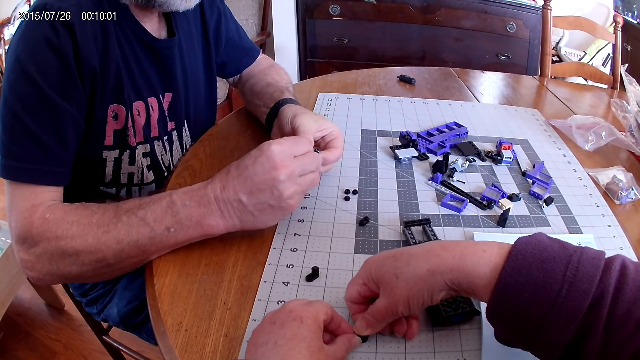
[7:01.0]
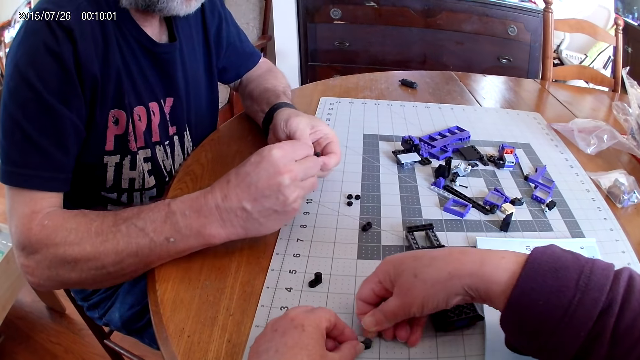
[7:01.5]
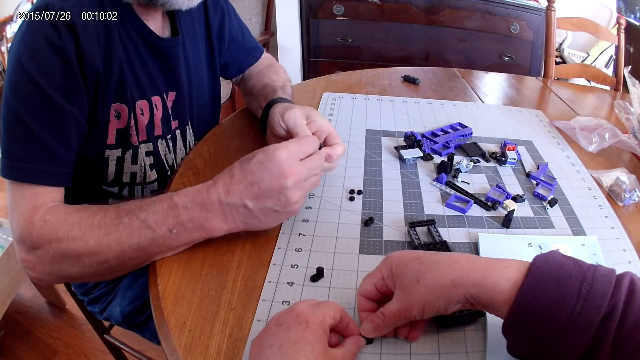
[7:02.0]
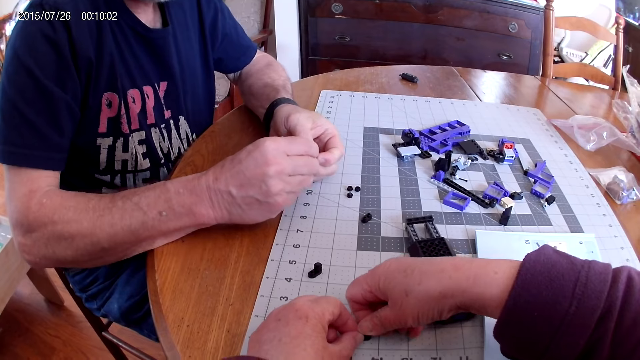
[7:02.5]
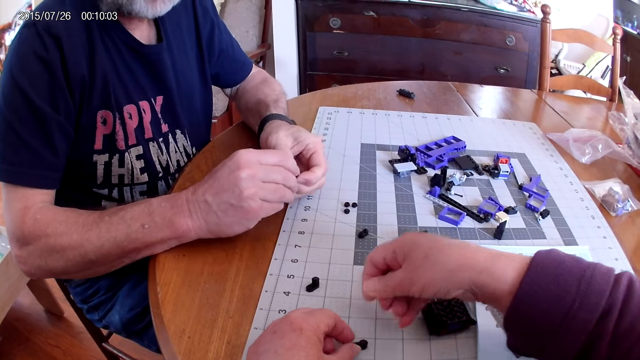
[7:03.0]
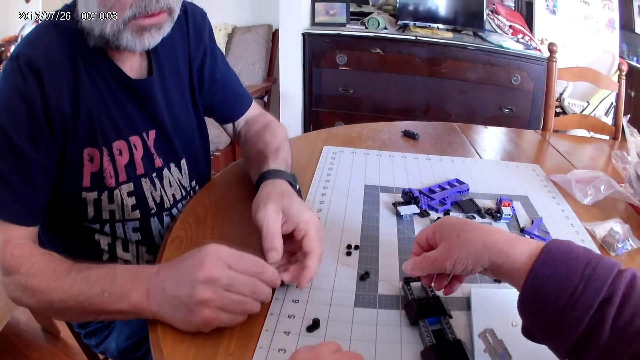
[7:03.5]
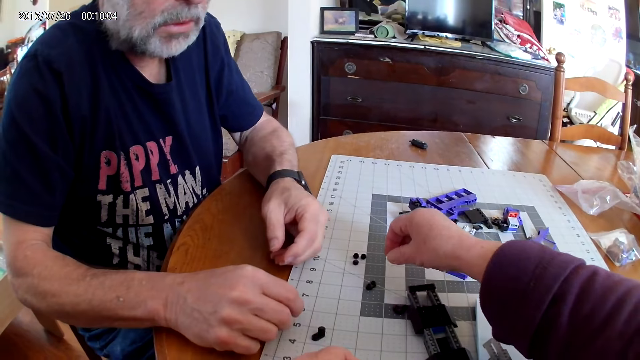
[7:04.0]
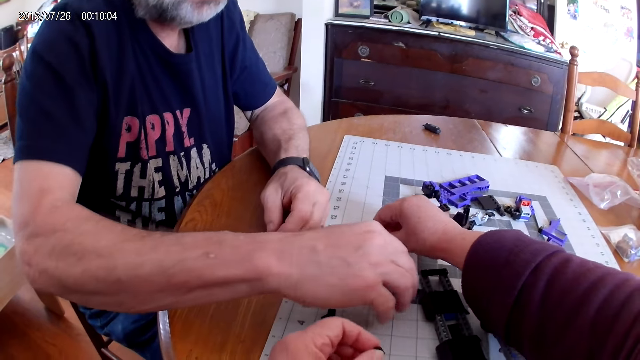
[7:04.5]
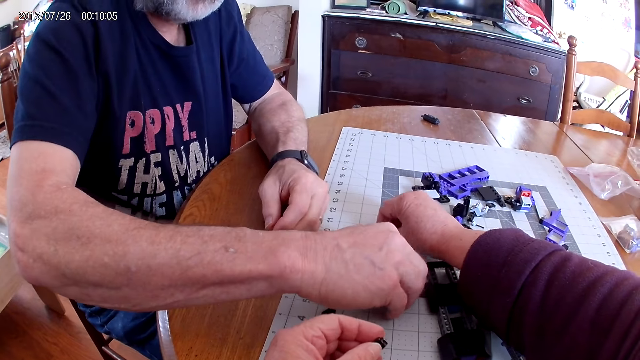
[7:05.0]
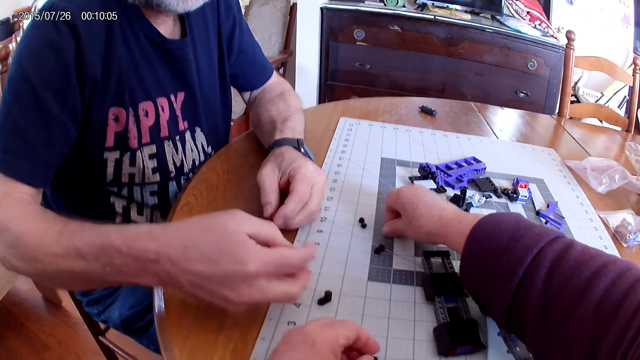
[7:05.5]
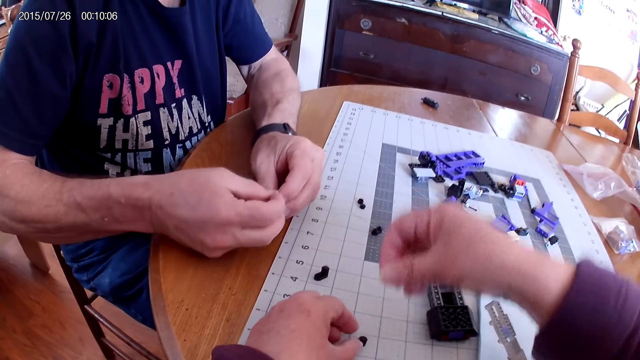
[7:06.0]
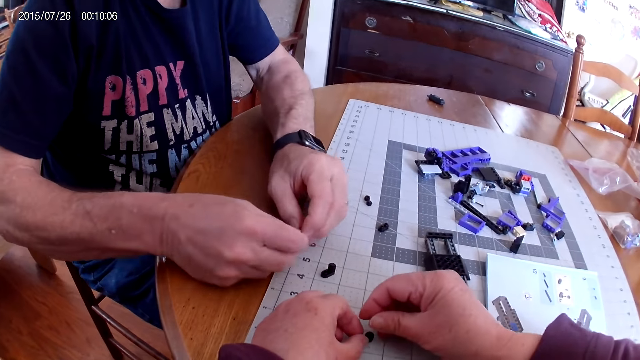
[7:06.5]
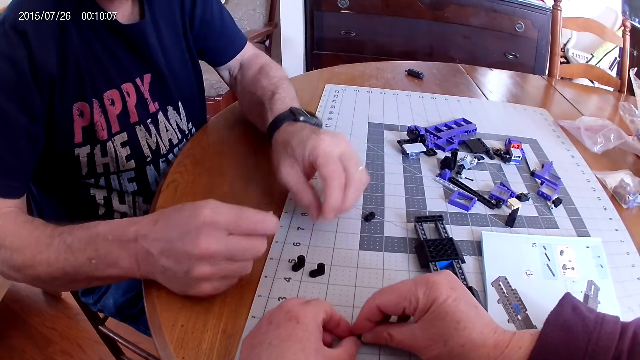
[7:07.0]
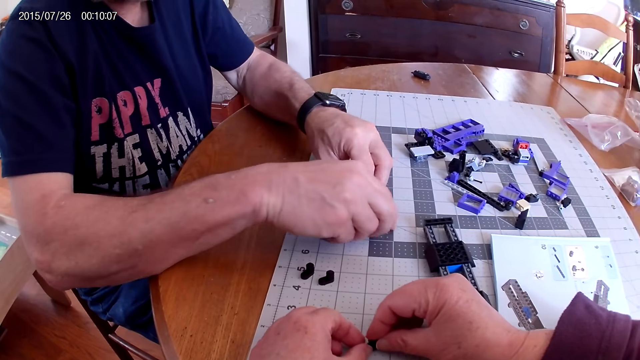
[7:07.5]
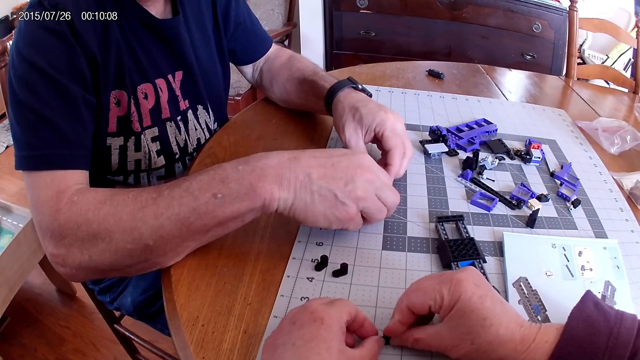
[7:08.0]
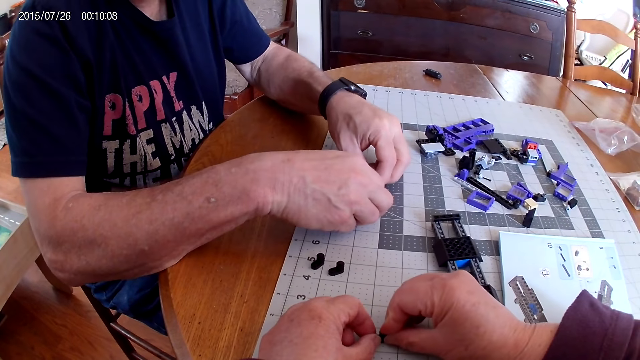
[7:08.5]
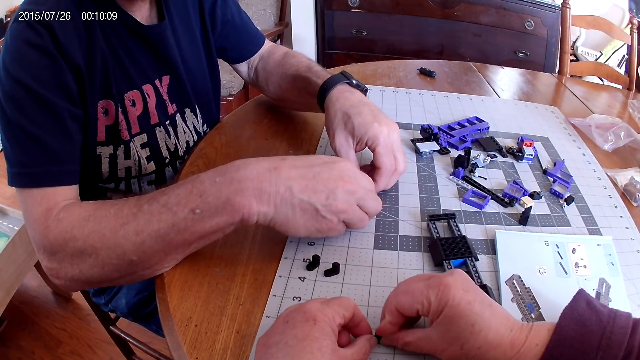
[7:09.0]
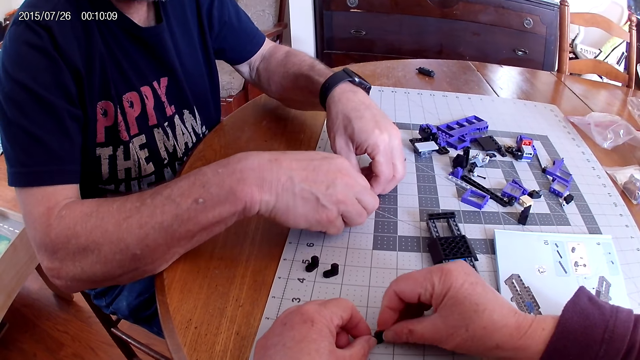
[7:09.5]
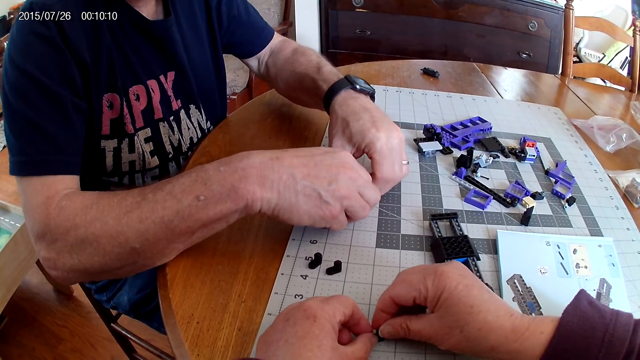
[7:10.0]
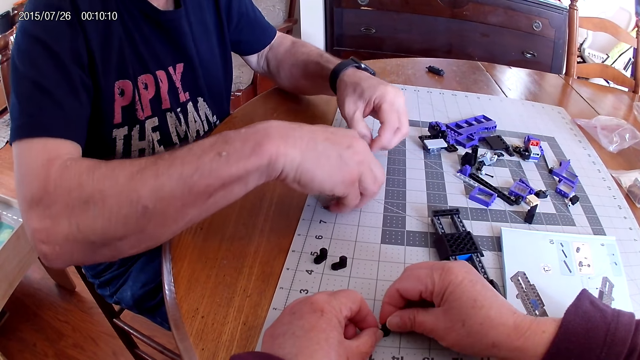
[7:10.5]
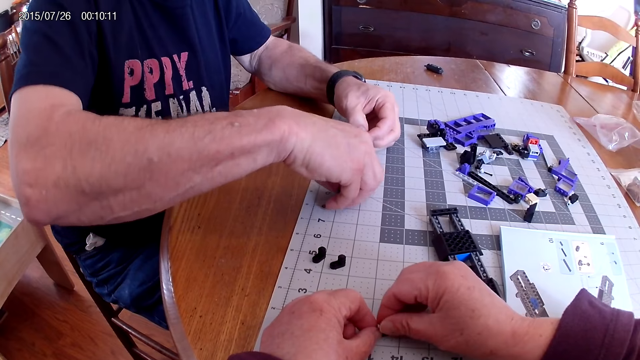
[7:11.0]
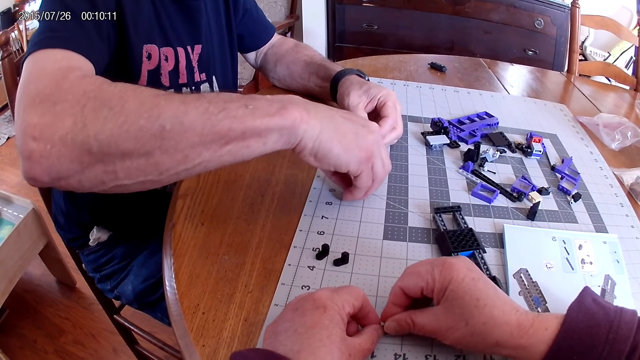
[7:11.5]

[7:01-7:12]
The camera wearer places the plastic pieces on the table. They fix the plastic pieces. A man fixes the plastic pieces.

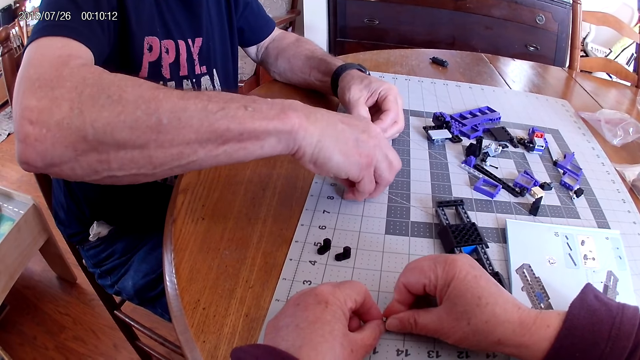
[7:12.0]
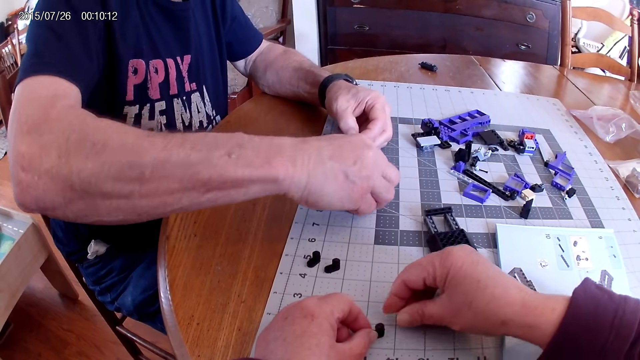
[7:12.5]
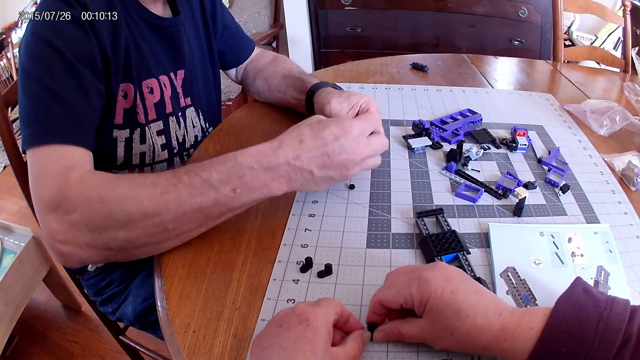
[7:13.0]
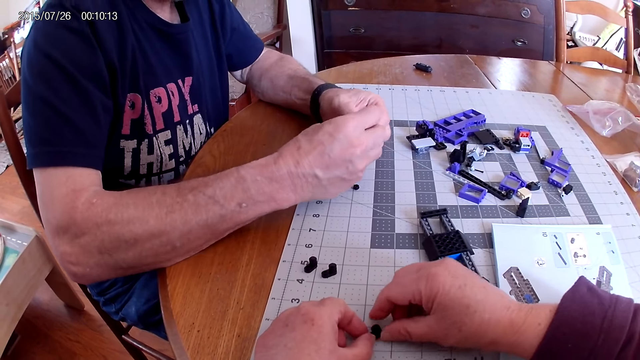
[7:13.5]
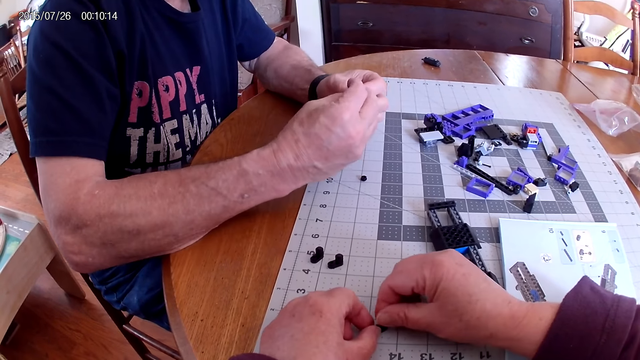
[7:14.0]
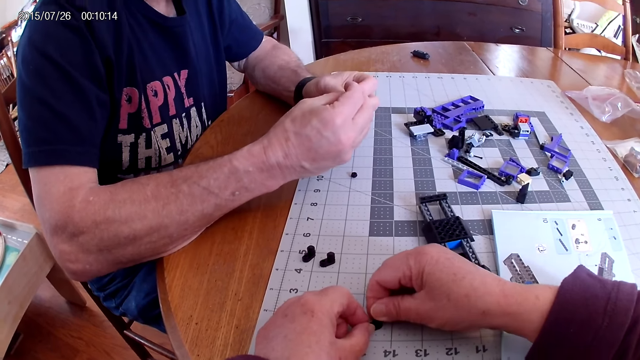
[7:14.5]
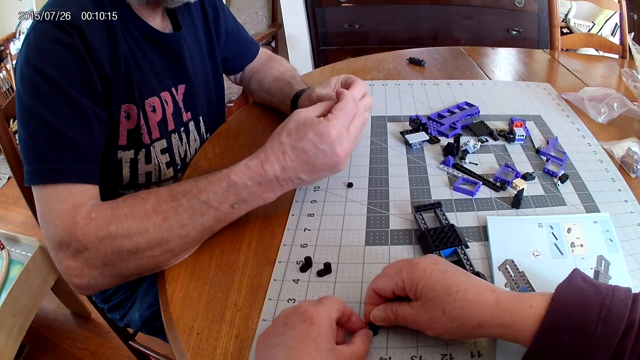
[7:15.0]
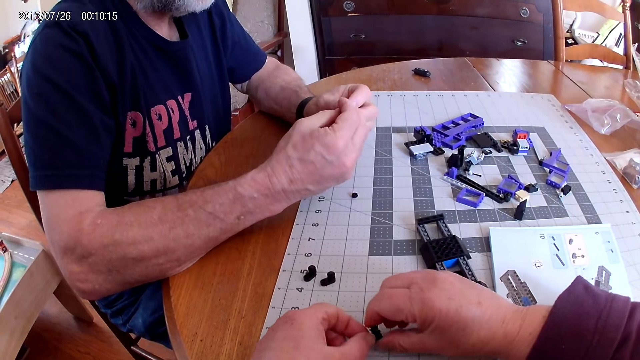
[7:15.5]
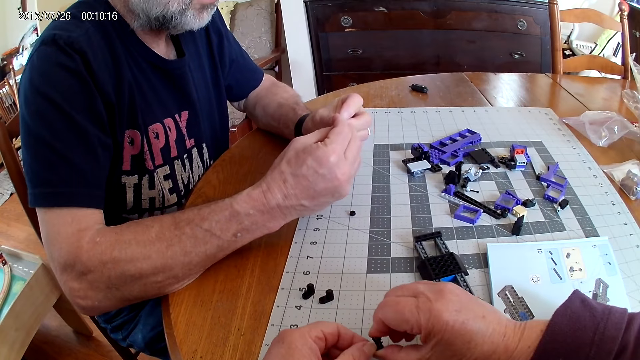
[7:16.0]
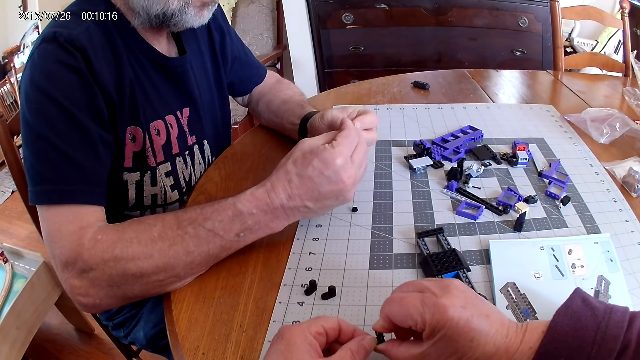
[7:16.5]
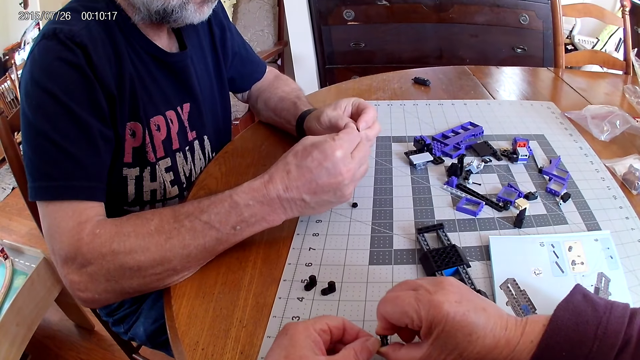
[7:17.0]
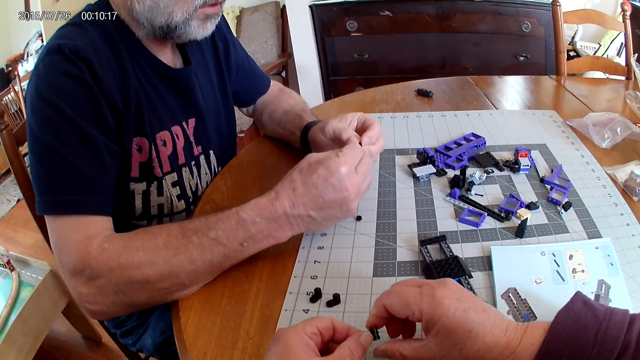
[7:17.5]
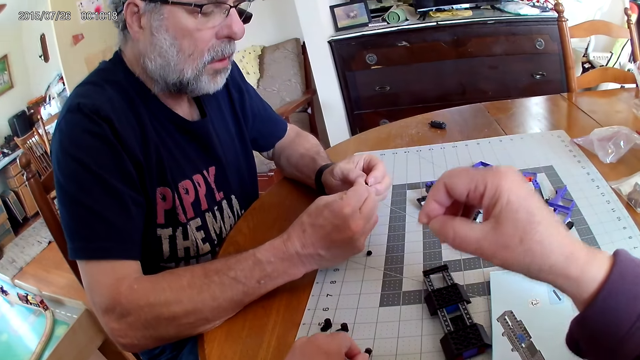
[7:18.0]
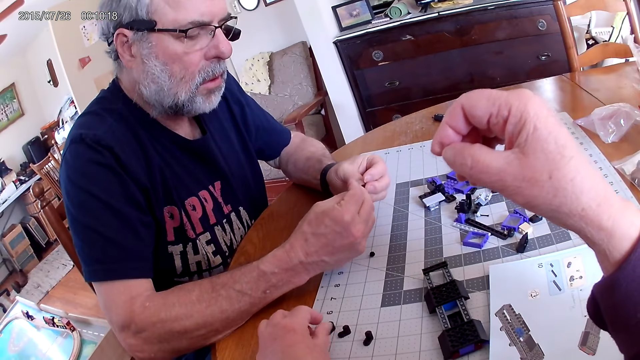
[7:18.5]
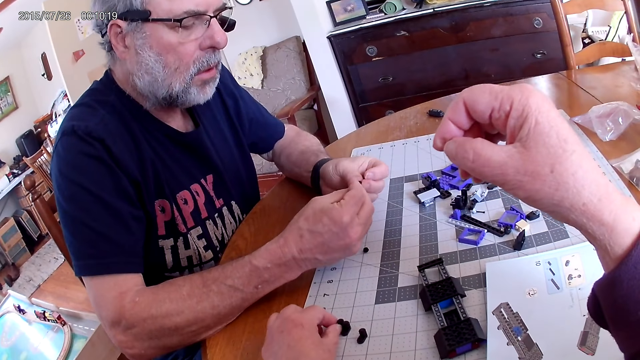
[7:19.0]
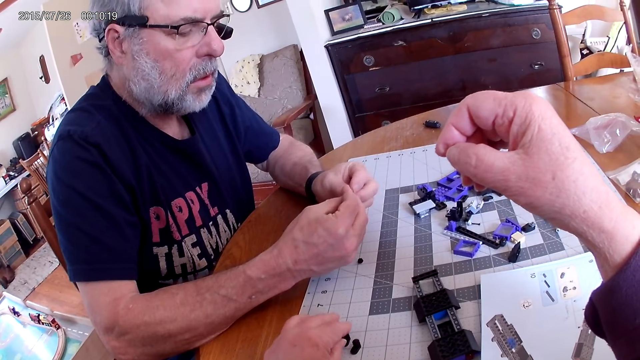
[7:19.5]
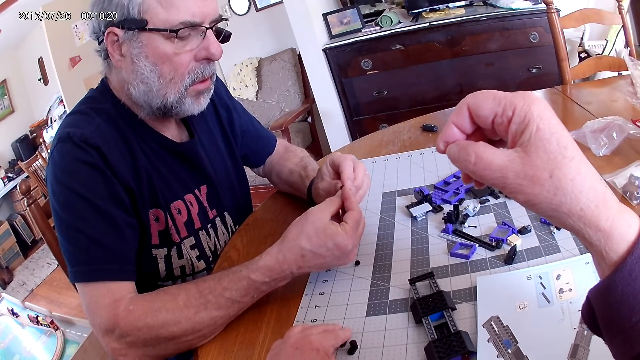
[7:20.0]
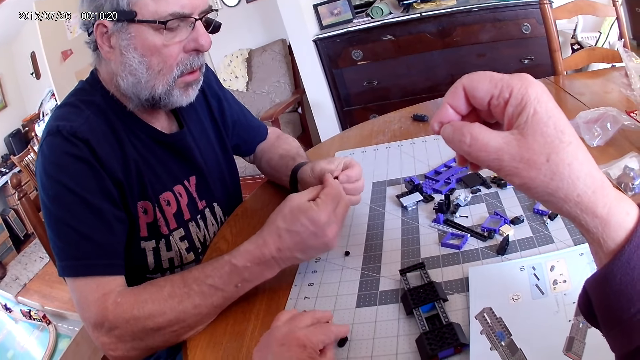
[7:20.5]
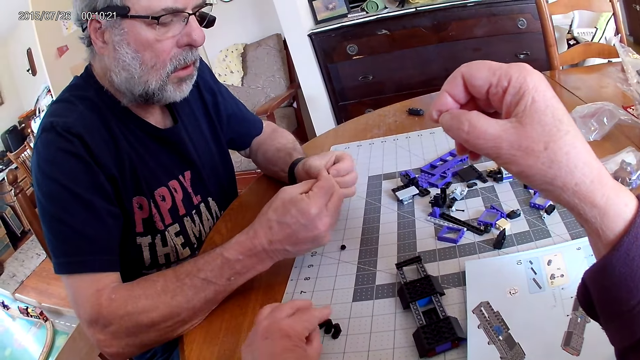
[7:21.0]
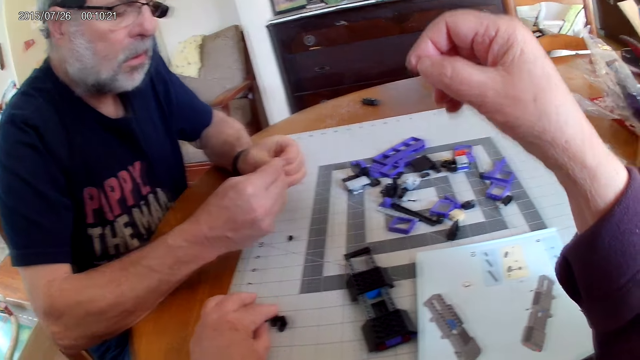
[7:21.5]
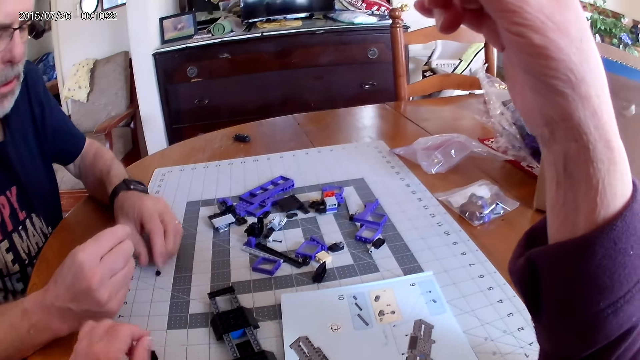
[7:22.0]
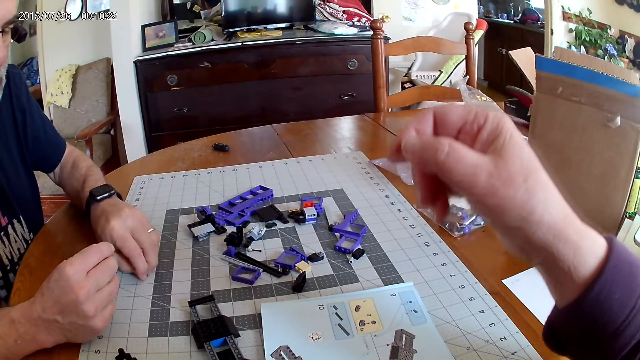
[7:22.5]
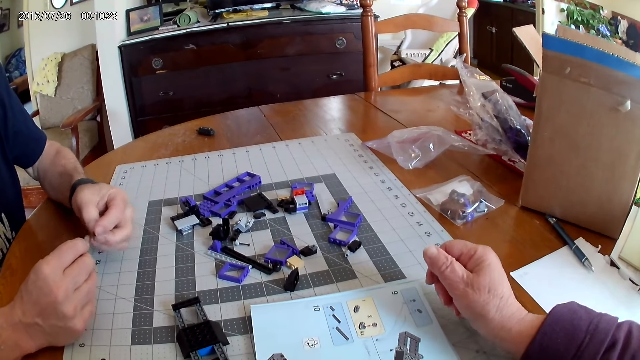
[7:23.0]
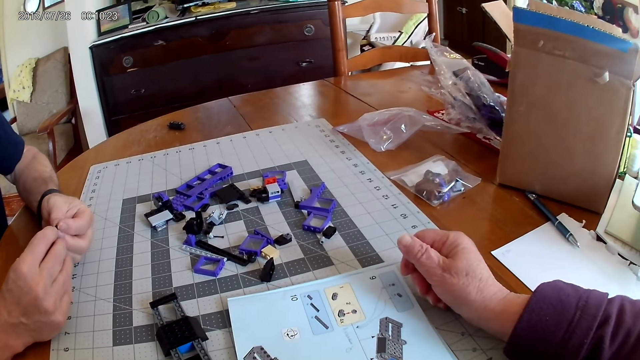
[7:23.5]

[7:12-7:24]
The camera wearer fixes the plastic pieces.
